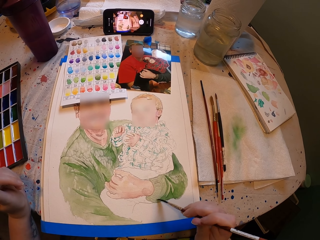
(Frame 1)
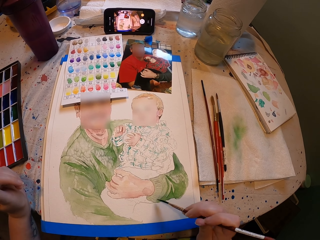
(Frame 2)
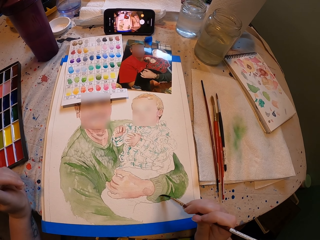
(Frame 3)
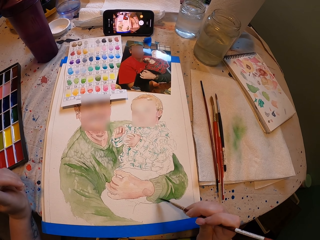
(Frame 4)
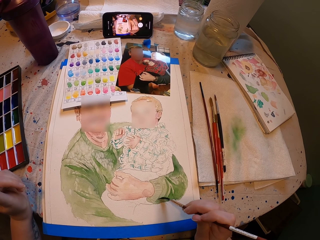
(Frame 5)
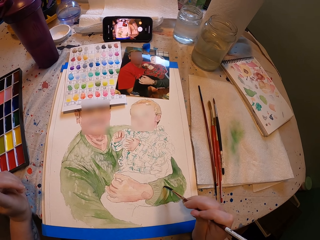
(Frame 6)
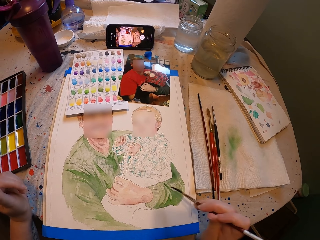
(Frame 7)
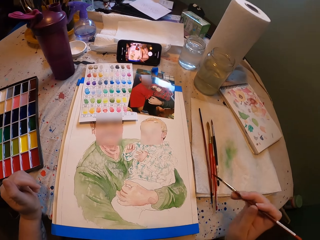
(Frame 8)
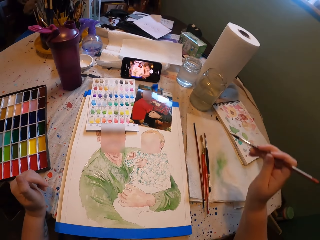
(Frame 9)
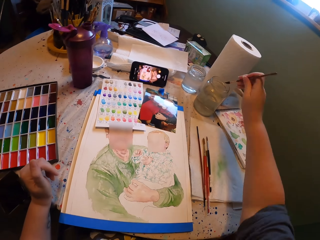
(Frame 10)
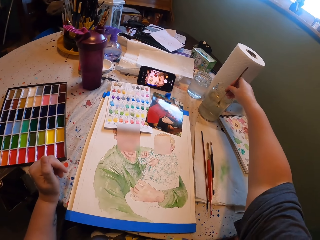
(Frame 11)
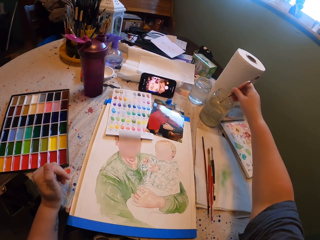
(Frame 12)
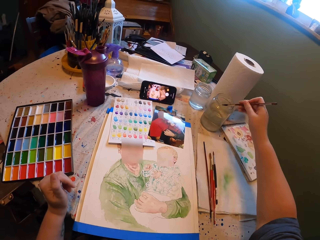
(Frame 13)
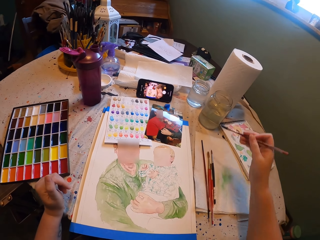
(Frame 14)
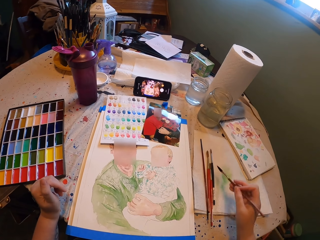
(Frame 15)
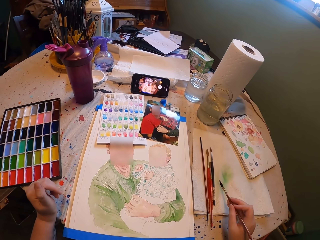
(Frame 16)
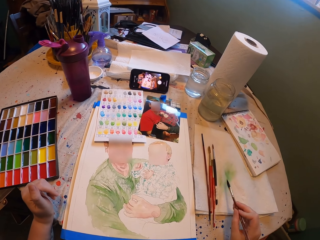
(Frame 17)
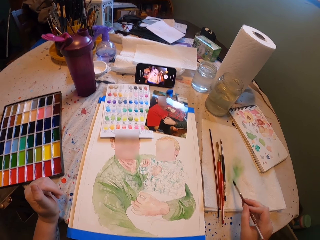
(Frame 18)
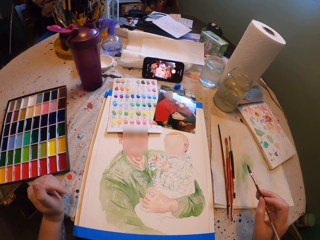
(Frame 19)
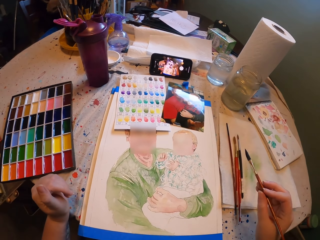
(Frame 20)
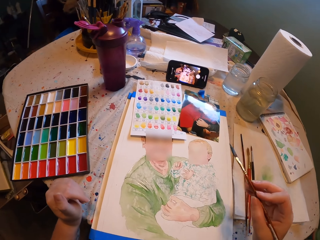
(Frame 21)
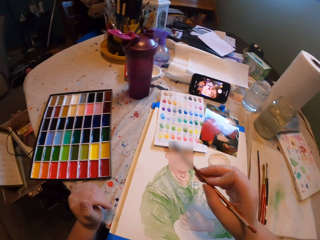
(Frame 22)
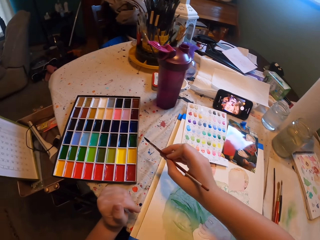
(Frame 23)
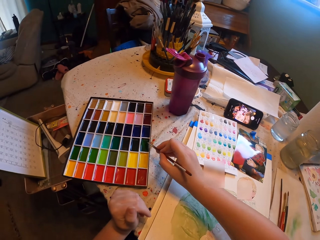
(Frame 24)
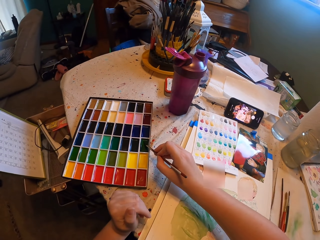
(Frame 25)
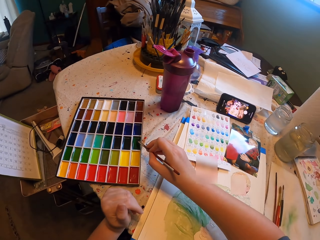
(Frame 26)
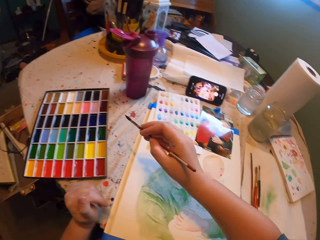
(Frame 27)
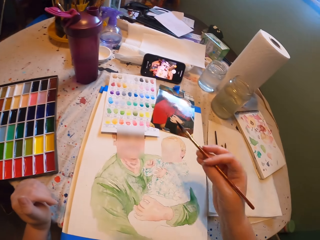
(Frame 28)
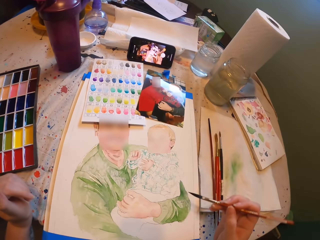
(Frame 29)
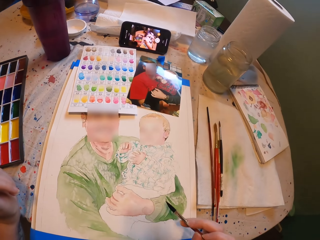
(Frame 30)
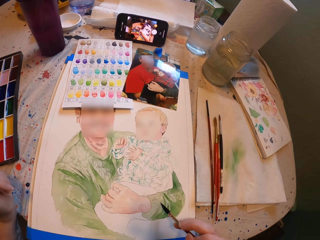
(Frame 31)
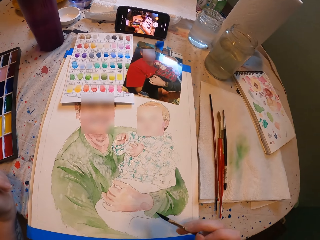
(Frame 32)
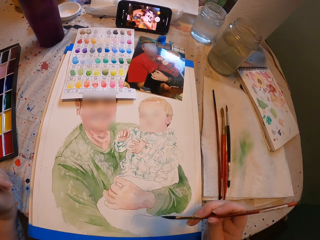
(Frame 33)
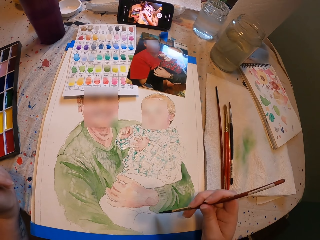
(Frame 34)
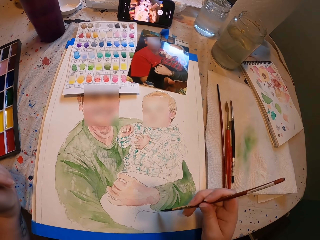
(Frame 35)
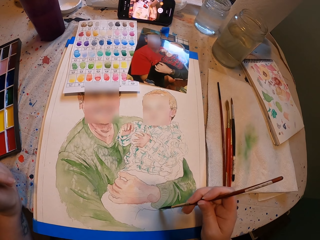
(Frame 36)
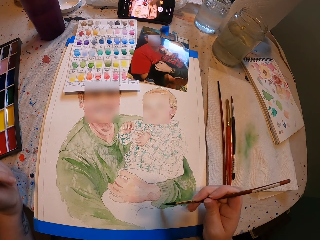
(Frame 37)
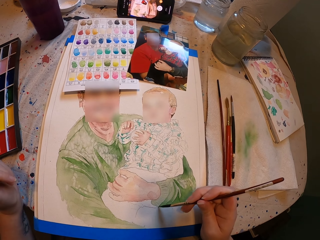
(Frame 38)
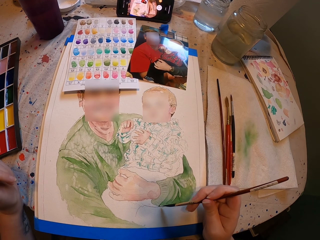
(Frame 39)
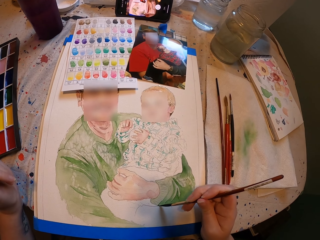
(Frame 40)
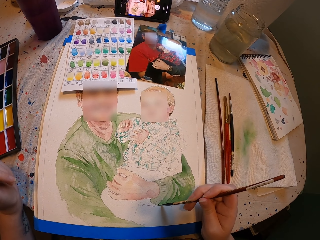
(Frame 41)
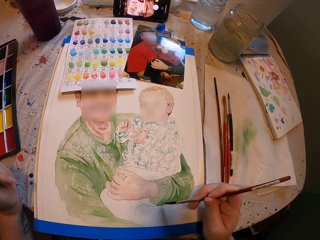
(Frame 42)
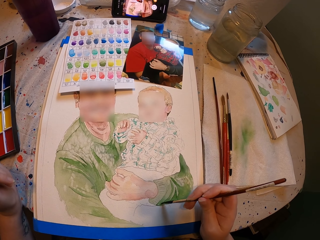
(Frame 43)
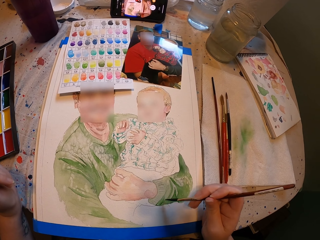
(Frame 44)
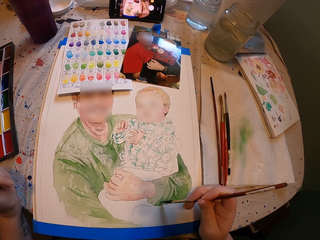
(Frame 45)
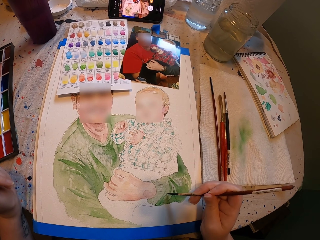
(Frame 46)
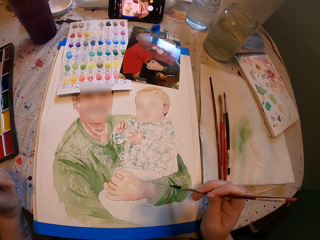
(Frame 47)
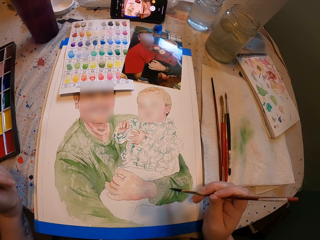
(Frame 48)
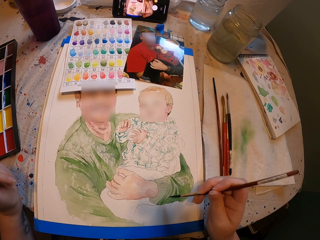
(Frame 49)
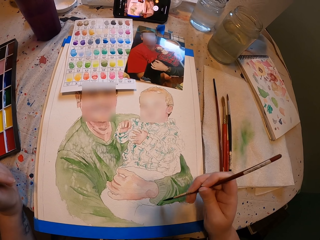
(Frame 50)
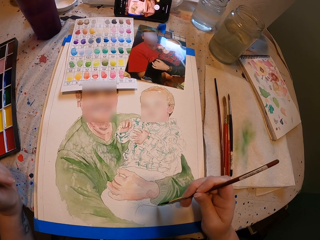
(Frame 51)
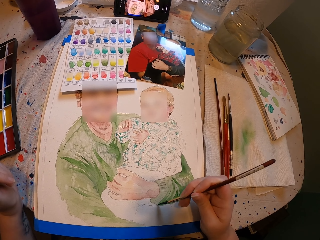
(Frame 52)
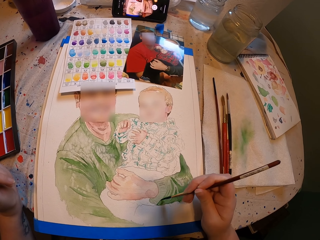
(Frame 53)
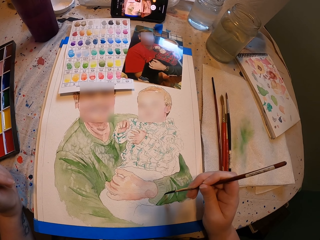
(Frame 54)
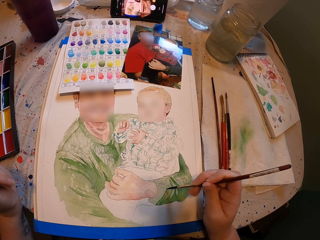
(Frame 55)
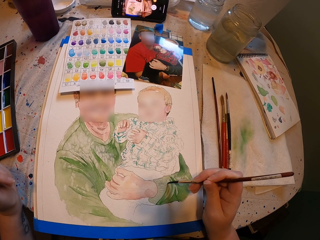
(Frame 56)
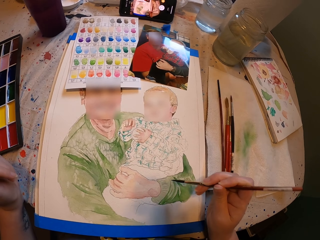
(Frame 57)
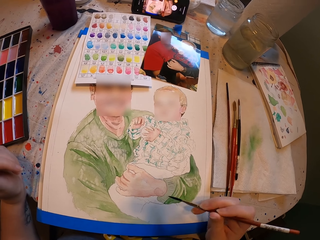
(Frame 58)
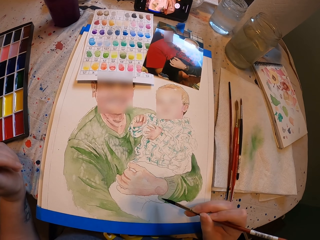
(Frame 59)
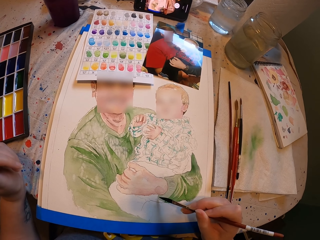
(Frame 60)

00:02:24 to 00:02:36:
The camera wearer dips the paintbrush in water. They remove excess water on the brush, rub the paintbrush on paper, dip the brush in the paint, and paint the drawing.

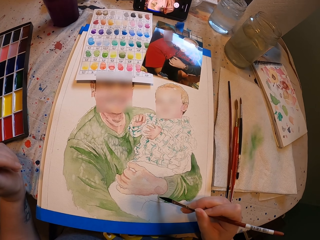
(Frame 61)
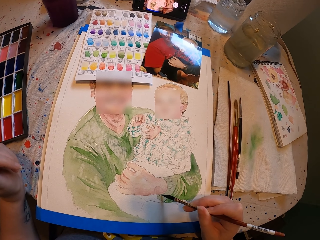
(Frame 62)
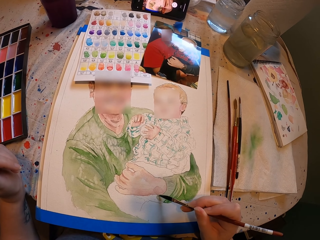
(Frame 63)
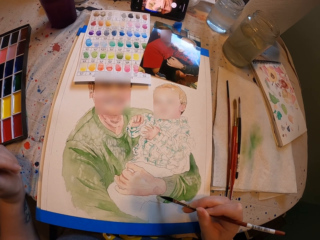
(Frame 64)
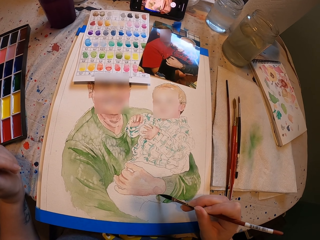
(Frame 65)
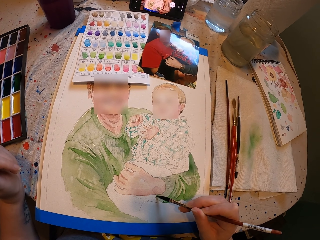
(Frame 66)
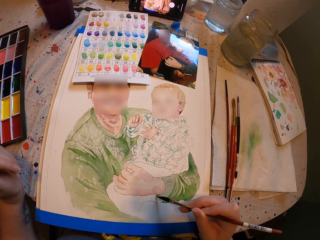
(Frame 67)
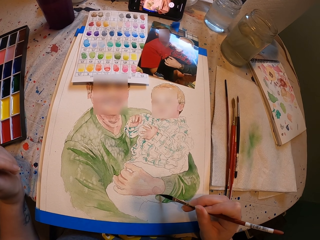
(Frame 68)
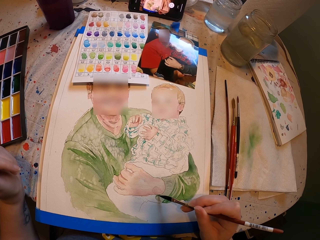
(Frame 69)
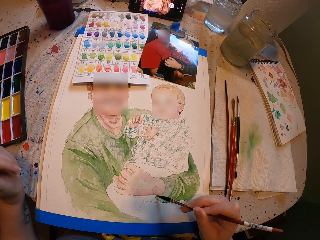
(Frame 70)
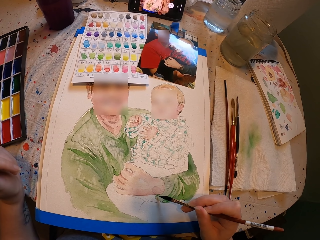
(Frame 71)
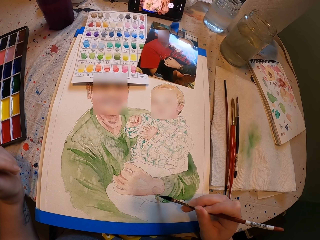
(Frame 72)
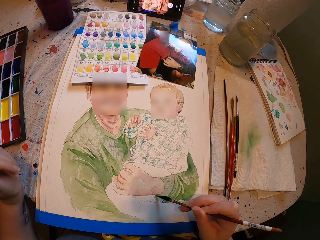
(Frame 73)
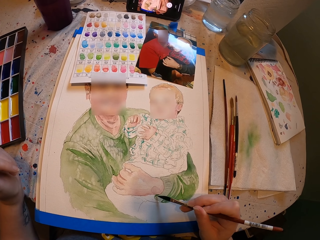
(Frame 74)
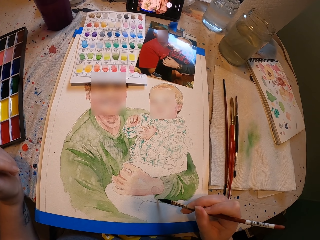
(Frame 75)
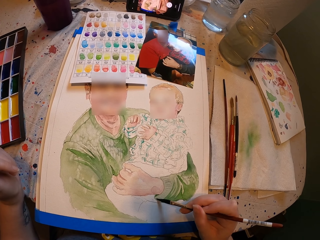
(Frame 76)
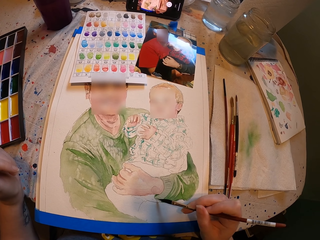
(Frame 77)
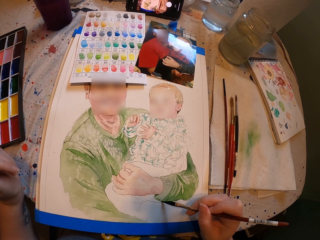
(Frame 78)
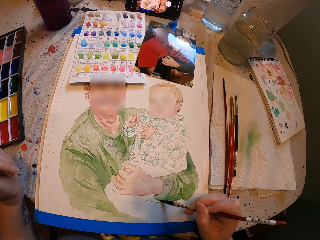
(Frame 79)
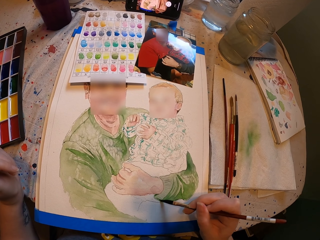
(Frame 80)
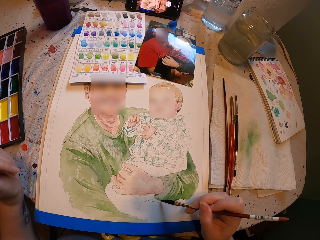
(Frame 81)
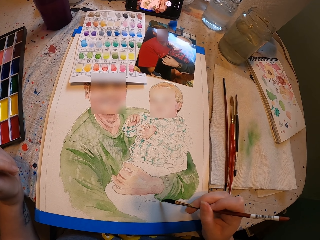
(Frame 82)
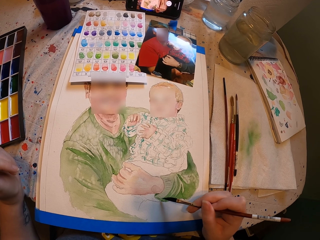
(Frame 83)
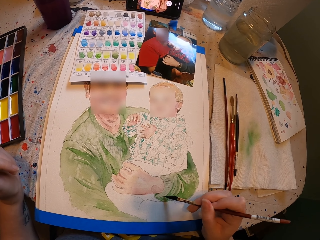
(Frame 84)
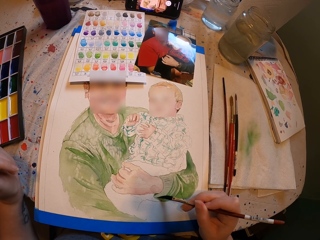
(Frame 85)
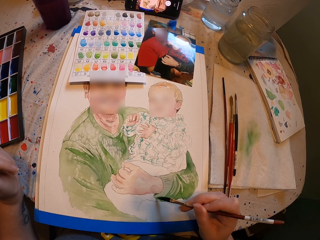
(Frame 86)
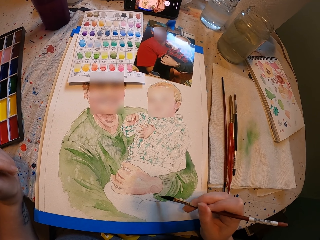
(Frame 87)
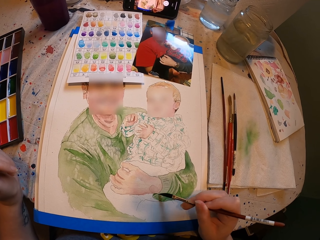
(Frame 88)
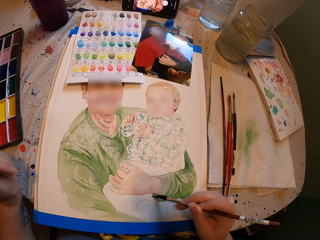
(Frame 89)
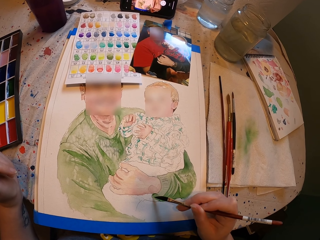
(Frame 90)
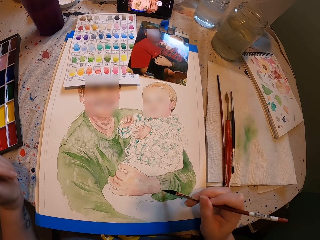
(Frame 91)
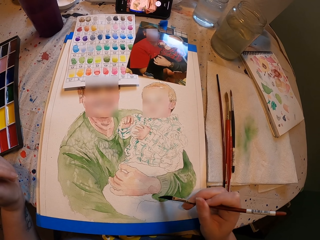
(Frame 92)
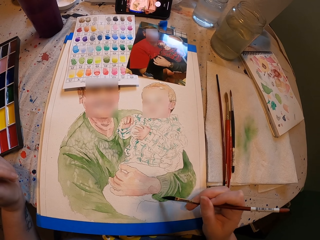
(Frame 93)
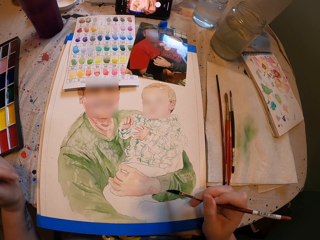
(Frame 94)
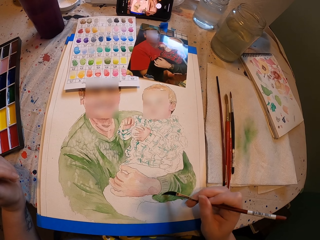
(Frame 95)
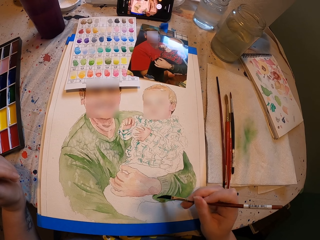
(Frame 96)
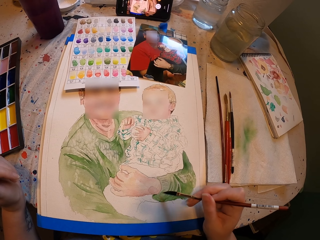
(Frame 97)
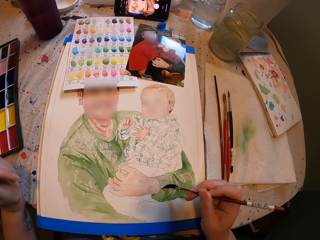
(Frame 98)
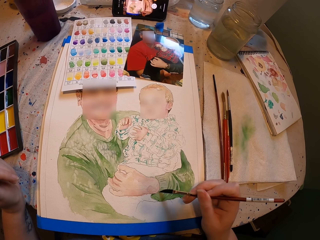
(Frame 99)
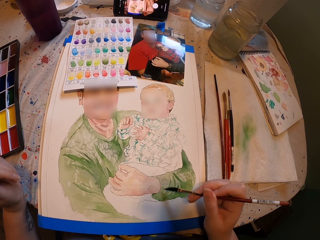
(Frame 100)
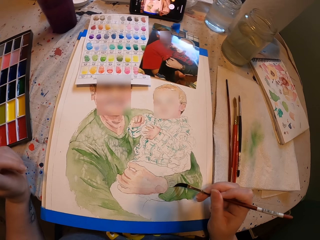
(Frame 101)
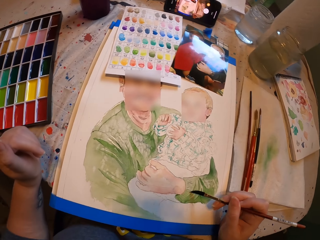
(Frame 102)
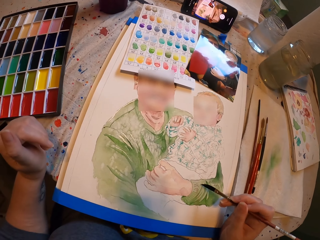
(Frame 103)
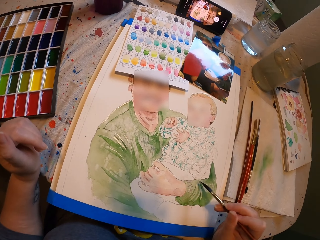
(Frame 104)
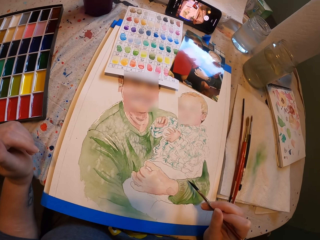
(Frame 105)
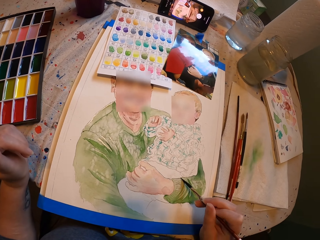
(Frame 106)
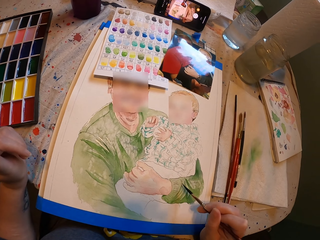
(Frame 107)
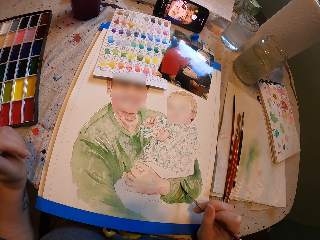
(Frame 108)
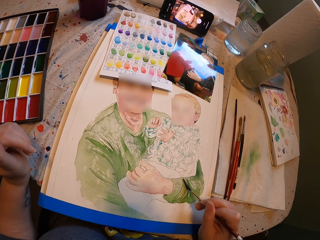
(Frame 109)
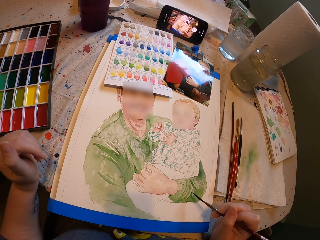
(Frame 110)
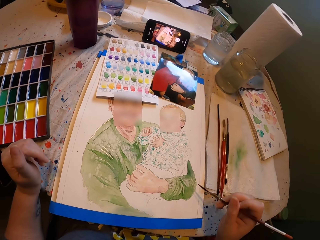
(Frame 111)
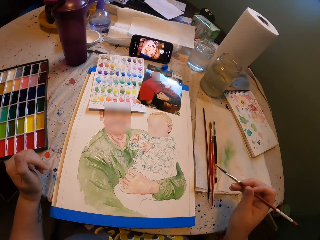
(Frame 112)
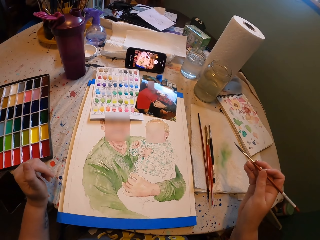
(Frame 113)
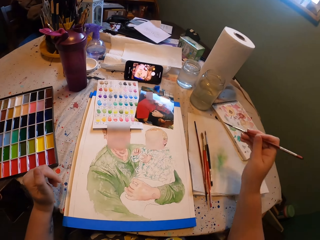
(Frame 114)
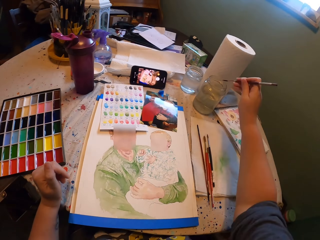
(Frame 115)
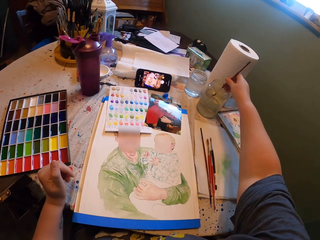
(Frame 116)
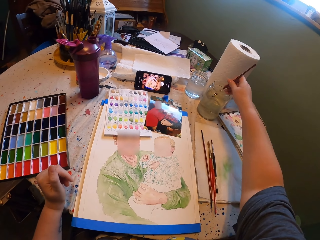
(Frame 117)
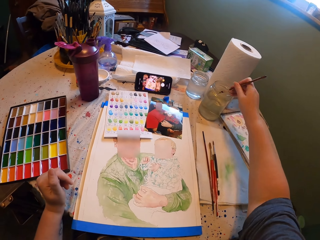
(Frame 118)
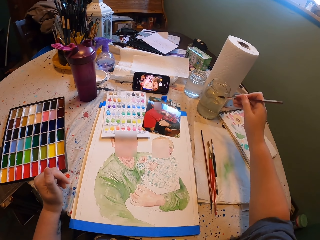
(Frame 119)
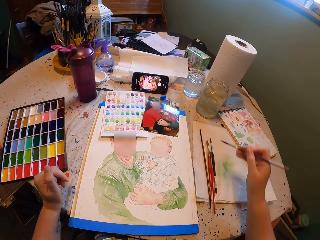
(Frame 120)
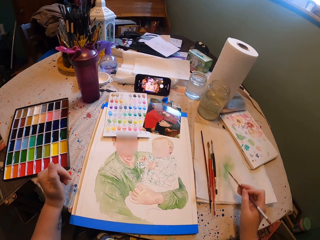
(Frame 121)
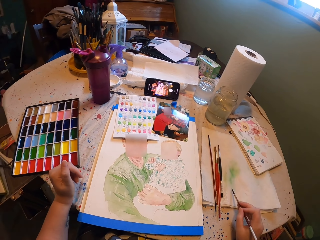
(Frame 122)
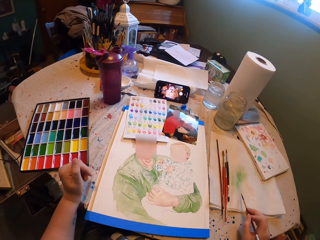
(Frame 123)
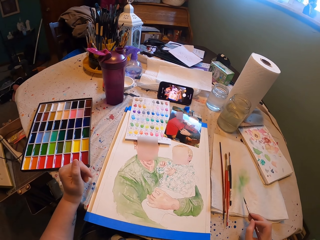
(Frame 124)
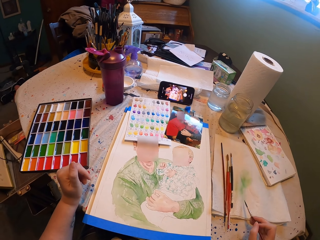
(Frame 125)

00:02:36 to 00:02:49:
The camera wearer dips the paintbrush in water. They remove excess water on the brush and rub the paintbrush on a paper.
